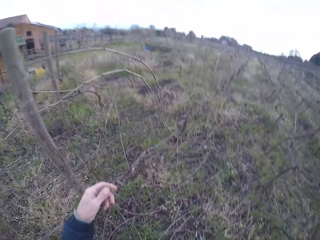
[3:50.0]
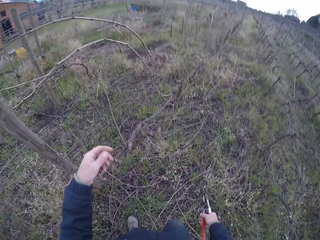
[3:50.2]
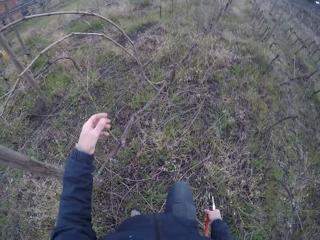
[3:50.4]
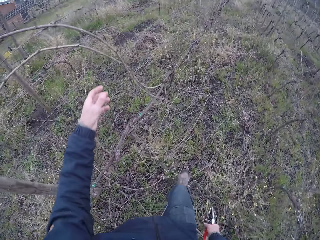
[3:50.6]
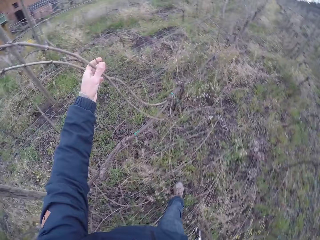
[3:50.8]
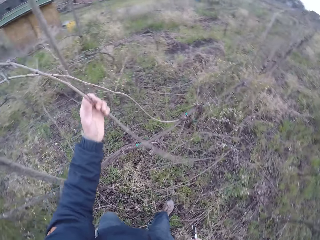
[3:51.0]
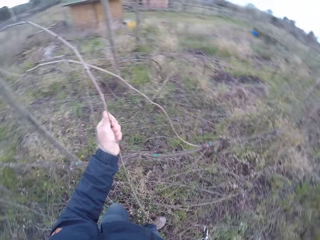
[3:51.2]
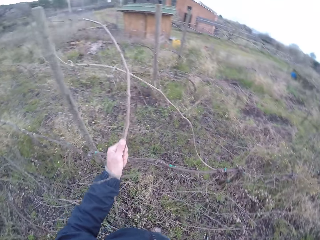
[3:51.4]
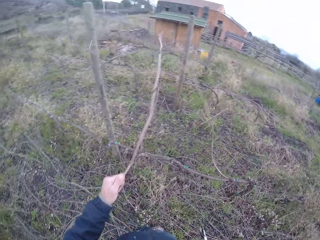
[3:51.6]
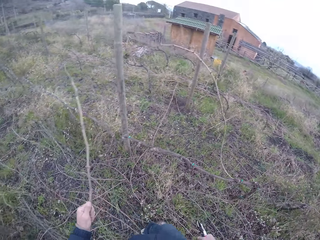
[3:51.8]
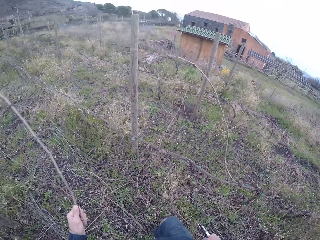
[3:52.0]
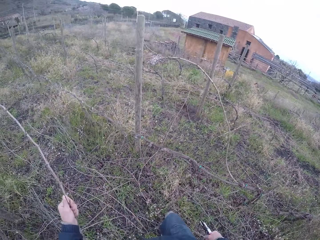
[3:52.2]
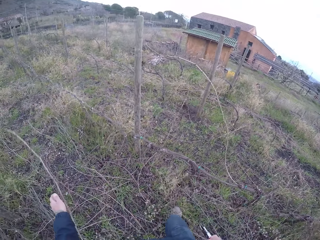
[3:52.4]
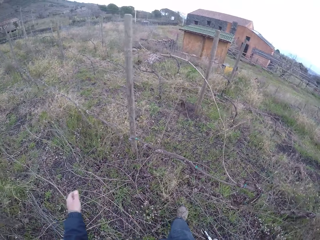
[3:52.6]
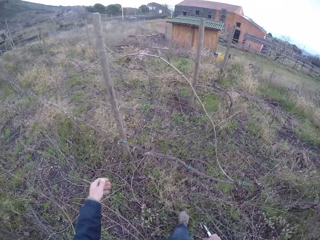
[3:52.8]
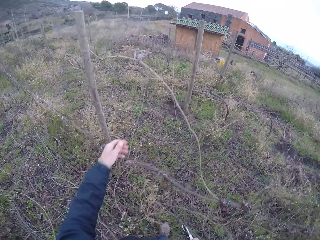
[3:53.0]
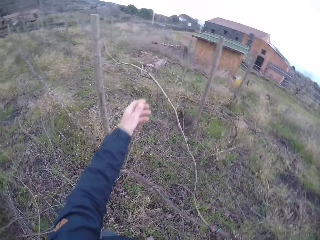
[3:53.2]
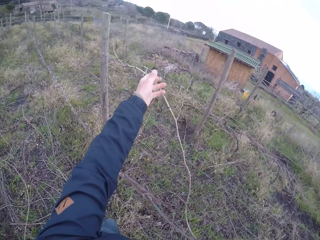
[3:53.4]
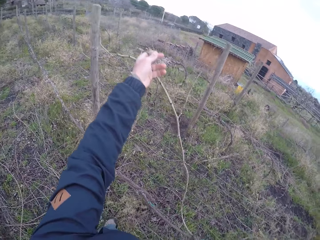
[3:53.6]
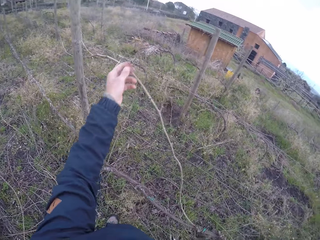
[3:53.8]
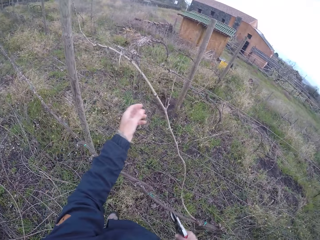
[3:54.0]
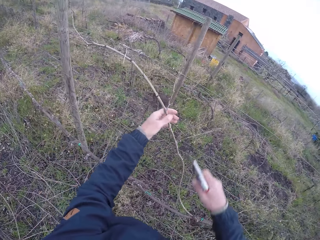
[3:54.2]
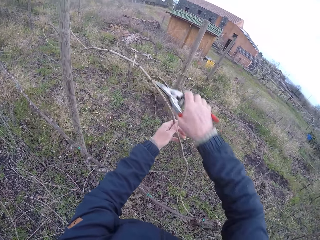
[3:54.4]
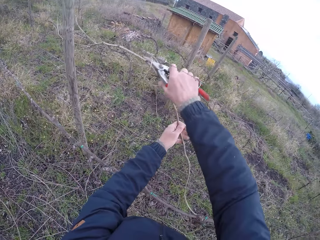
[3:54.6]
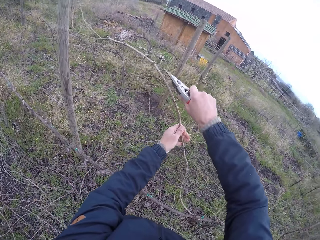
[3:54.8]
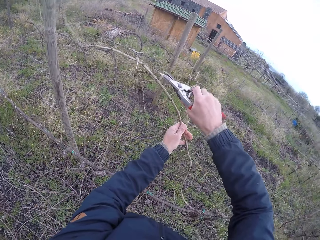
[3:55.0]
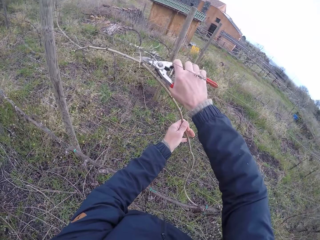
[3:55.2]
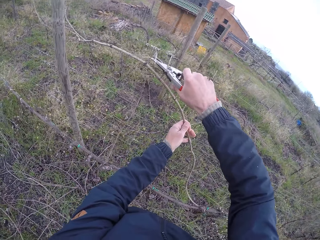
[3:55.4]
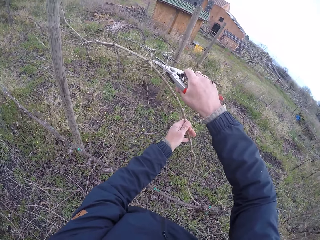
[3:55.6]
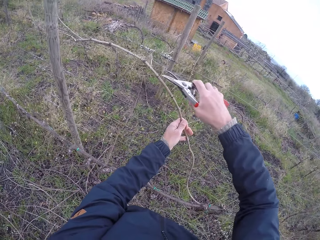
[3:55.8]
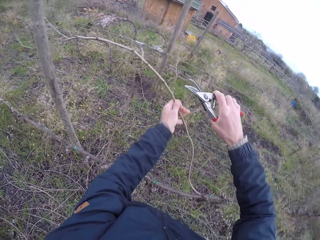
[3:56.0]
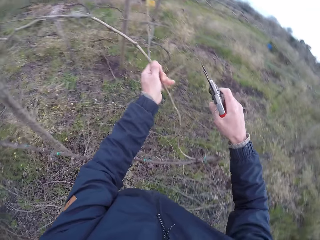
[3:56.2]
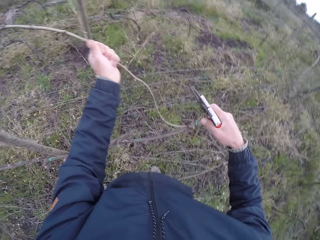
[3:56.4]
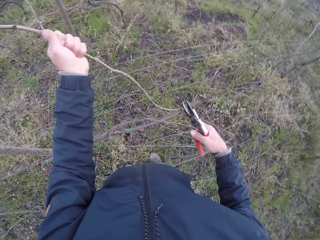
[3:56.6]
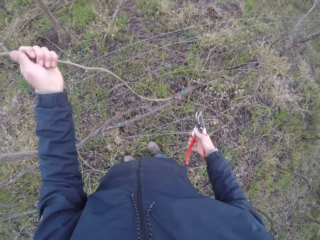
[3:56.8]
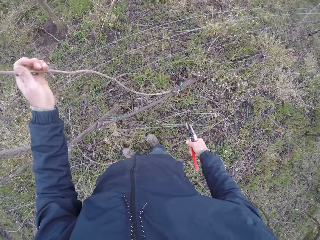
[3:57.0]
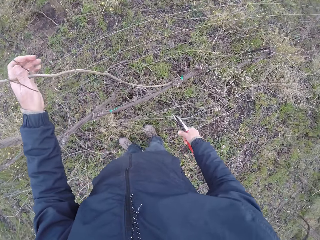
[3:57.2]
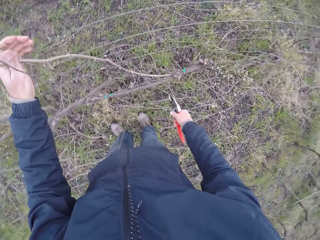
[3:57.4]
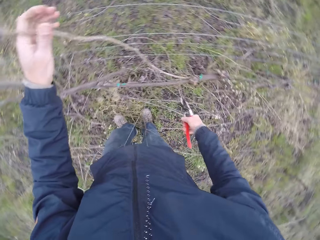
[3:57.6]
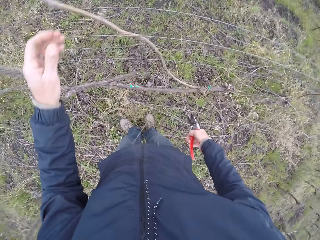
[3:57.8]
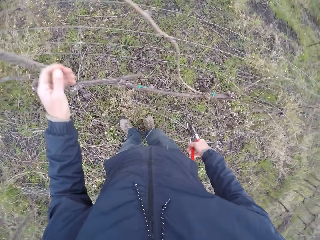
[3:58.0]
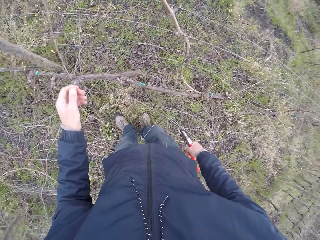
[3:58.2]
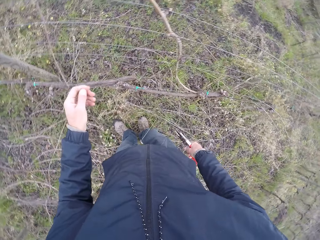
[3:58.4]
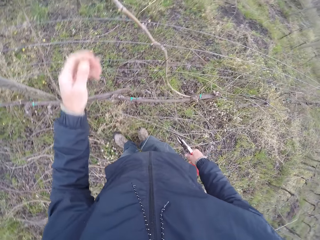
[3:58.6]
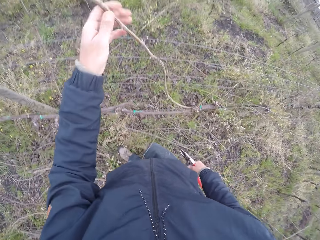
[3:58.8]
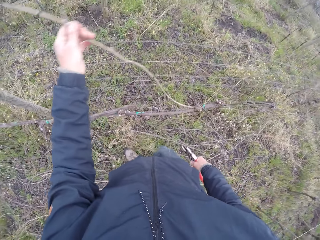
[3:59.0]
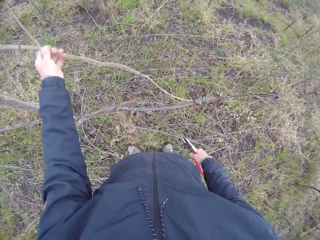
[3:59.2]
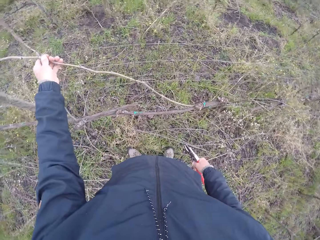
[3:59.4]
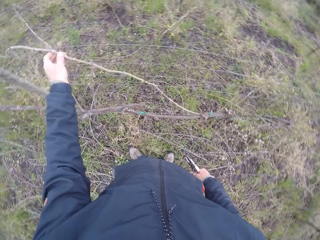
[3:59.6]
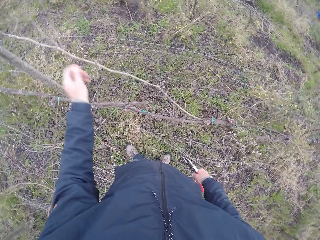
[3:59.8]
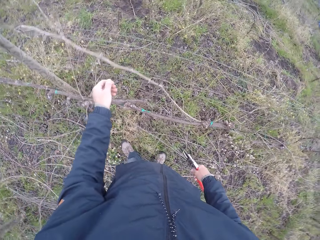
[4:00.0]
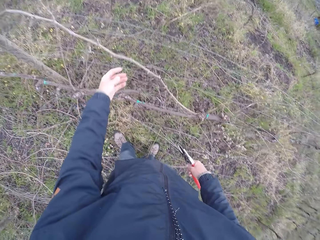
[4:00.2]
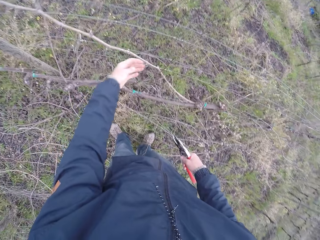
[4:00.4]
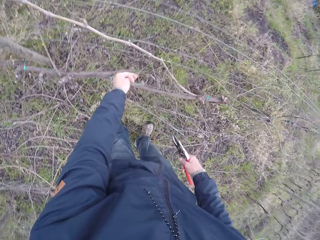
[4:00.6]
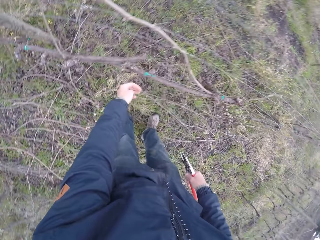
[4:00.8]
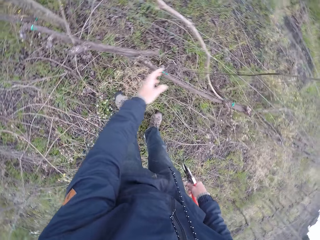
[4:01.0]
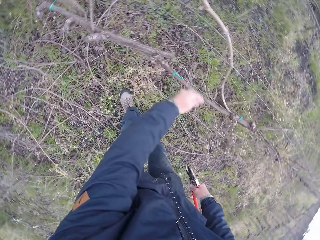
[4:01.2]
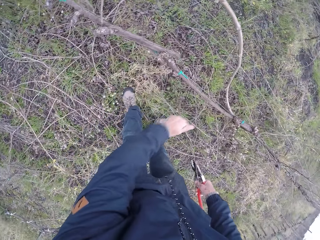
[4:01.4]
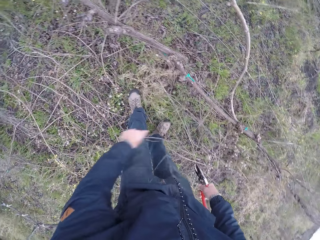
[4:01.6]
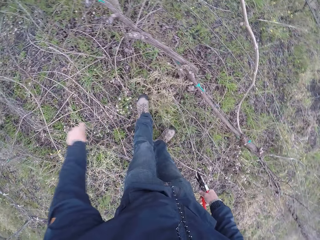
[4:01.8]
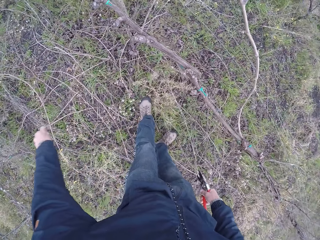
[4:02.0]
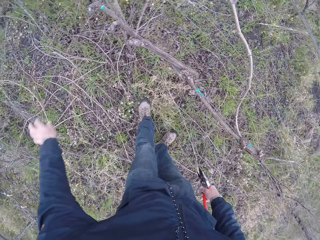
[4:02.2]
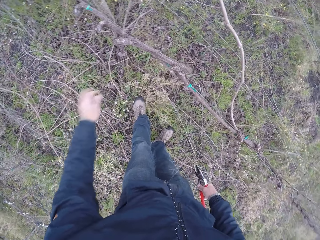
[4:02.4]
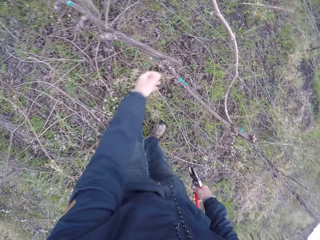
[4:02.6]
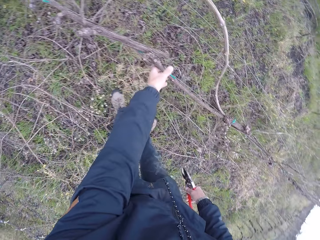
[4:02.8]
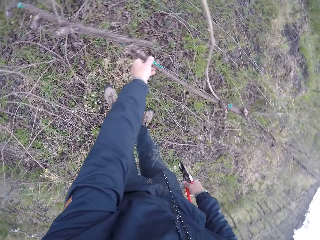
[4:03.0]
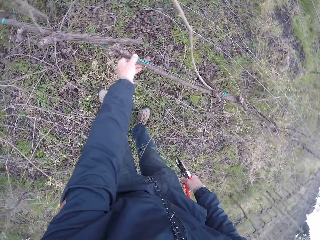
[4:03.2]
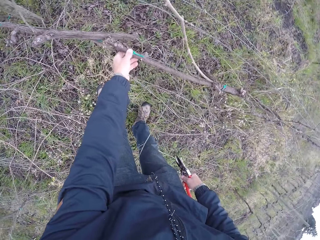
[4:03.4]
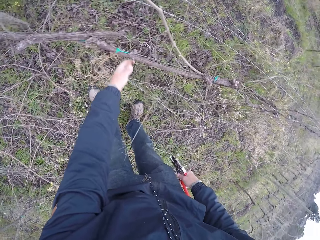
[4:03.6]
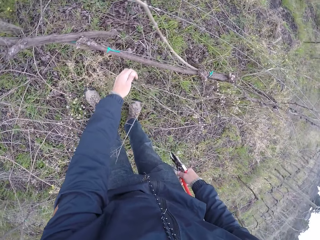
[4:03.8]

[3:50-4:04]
The camera wearer touches something. He pulls a stick from the mesh fence with his left hand, with a pruning knife. He drops the stick to the ground with his left hand. He pulls a stick from the mesh fence with his left hand, with the pruning knife. He cuts the stick with the multi cutter in his right hand. He adjusts some sticks with his left hand. He pulls a dried stick and throws the dried sticks to the ground.

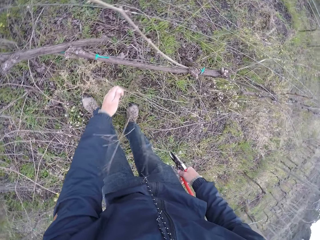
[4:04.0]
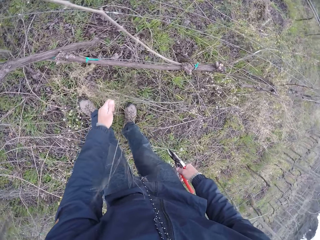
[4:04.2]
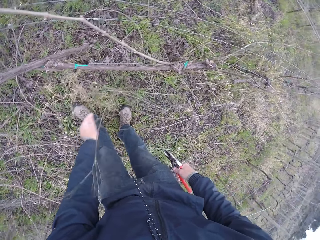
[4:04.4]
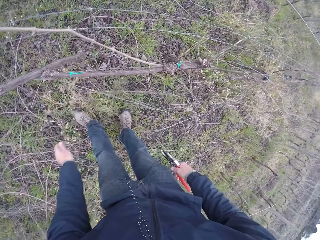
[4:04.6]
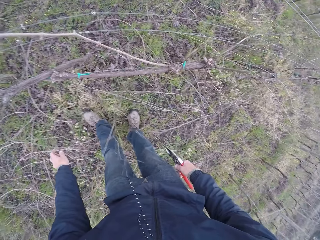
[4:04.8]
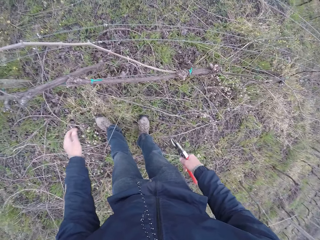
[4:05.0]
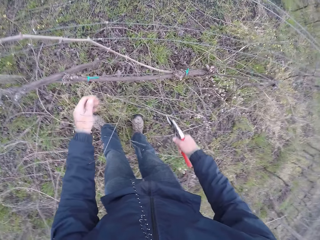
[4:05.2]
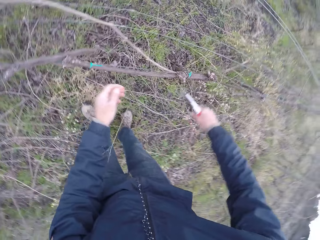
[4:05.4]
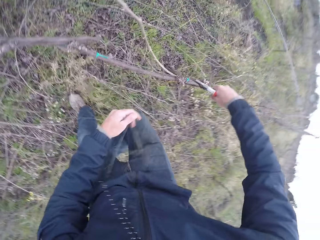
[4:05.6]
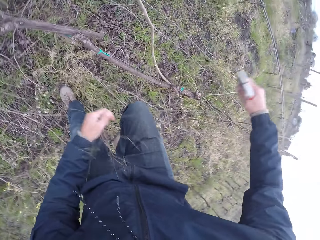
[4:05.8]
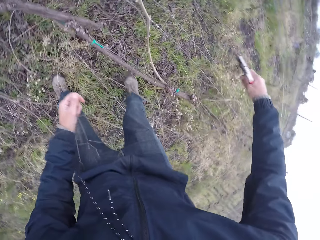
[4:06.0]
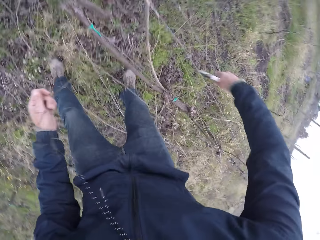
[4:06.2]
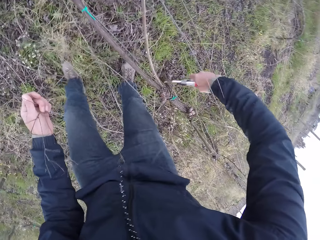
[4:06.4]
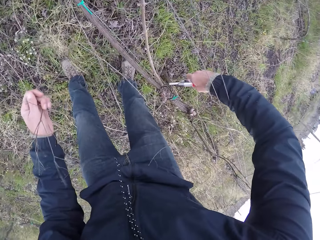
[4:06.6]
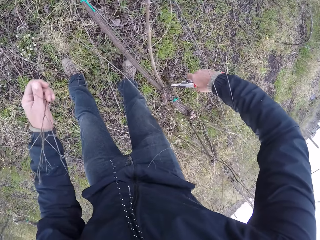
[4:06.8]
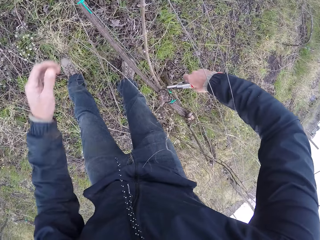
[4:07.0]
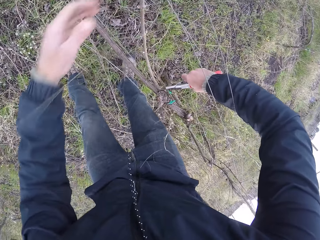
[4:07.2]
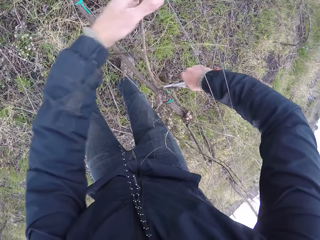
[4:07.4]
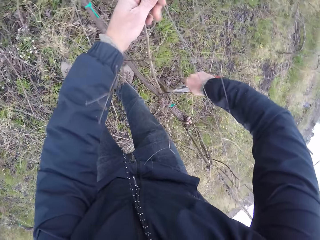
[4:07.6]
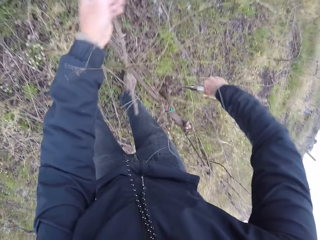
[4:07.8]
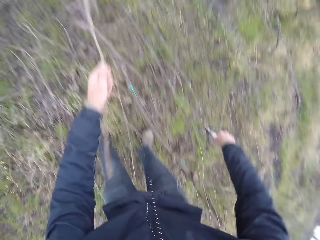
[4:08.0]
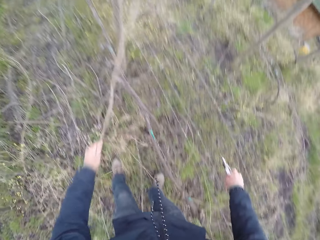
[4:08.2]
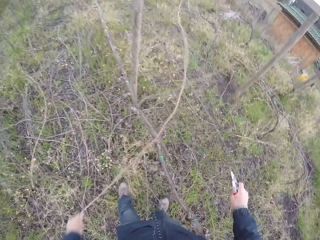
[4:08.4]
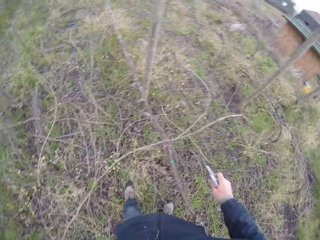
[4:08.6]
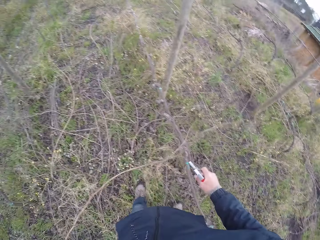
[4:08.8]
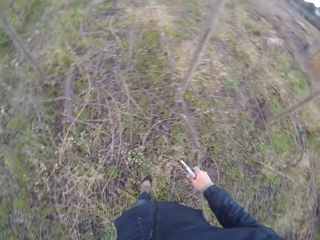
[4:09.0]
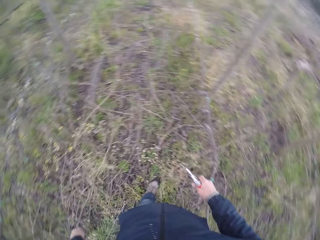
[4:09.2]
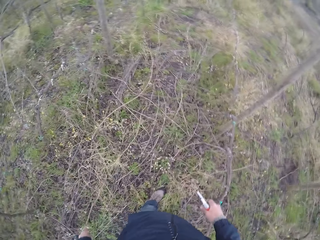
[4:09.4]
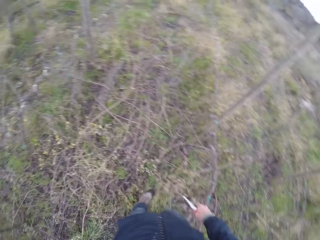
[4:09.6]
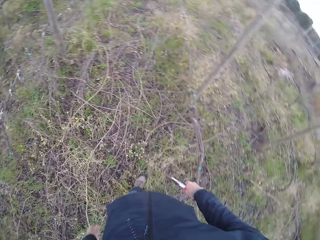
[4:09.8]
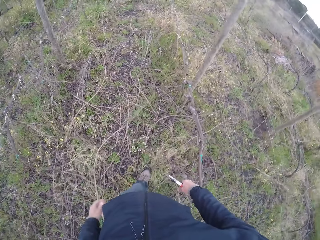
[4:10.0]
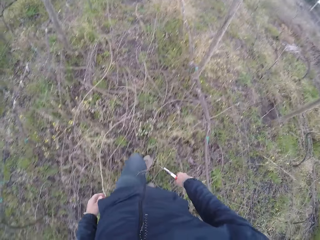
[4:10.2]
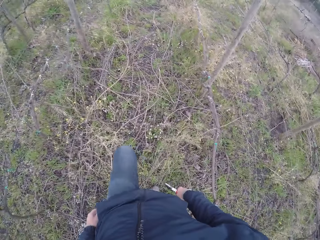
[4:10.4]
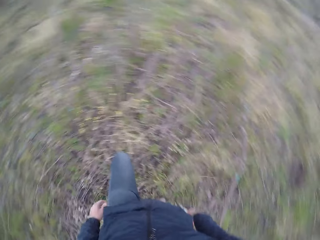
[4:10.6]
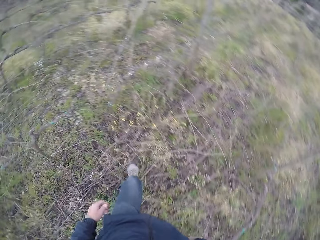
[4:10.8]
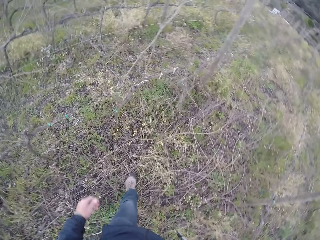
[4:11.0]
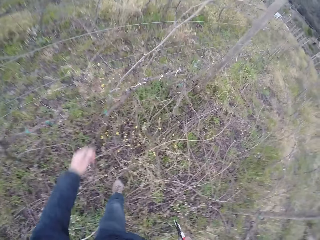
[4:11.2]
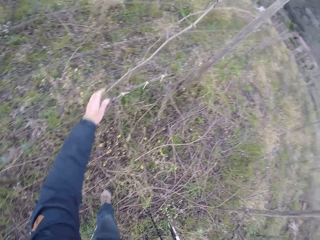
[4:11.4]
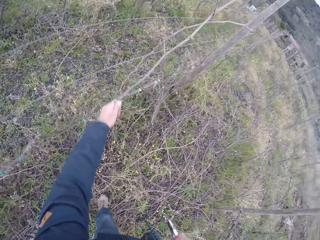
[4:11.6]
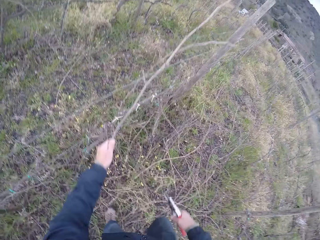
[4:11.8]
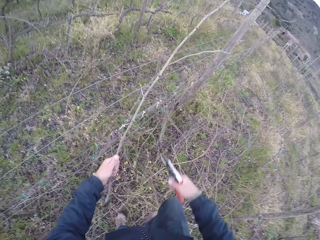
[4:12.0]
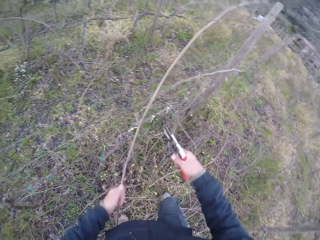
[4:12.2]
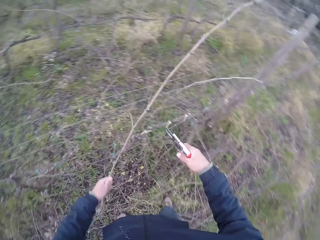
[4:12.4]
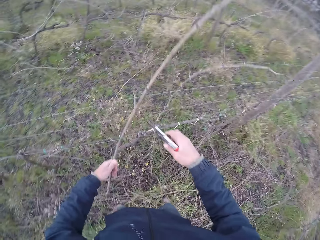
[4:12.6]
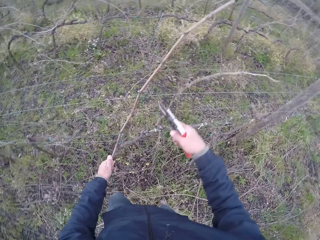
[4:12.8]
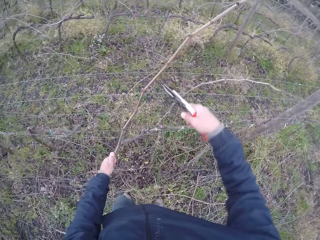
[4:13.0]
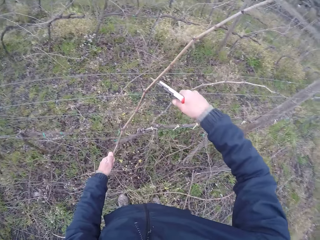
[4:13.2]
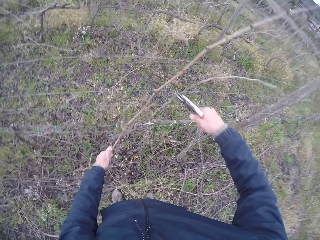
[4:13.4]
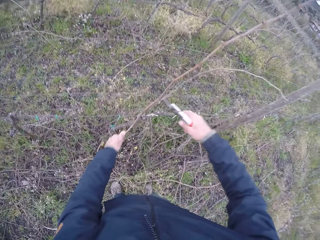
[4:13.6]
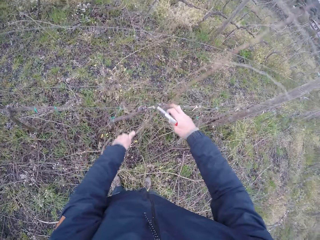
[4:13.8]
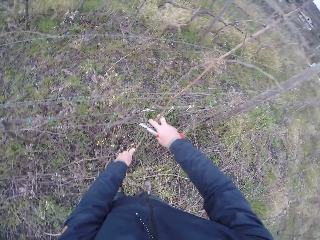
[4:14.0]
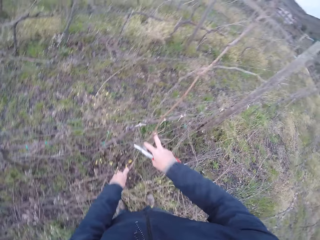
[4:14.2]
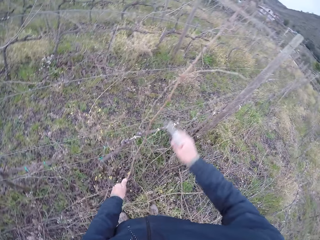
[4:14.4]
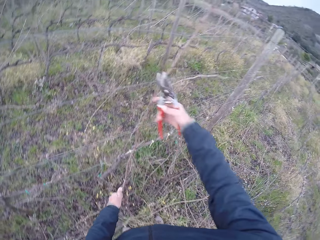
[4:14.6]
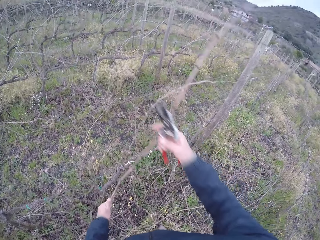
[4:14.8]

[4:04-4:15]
The camera wearer pulls a dried stick and throws the dried sticks to the ground. He cuts the stick with the pruning shears in his right hand. He holds the stick with his left hand. He drops the stick to the ground with his left hand. He pulls a stick from the mesh fence with his left hand. He pulls the stick with both hands.
